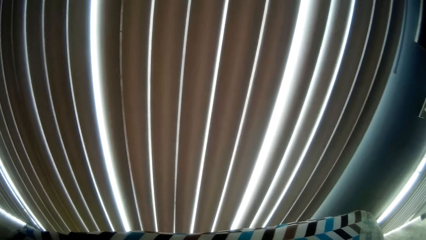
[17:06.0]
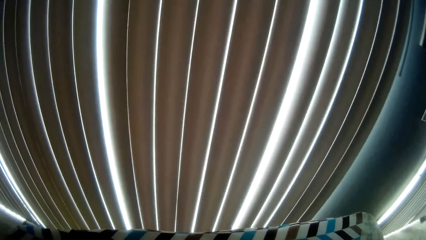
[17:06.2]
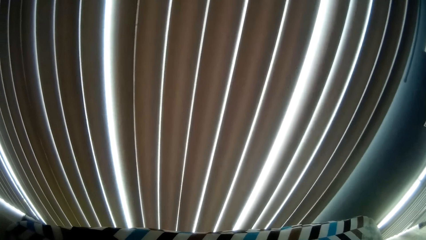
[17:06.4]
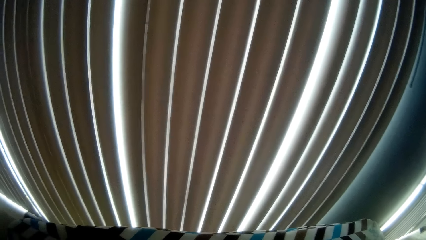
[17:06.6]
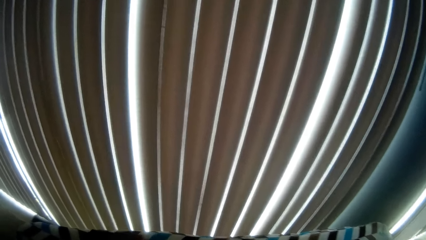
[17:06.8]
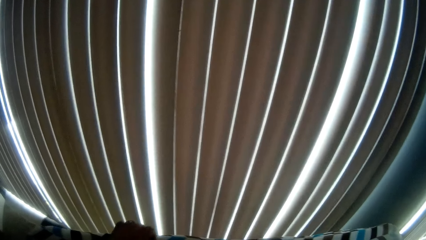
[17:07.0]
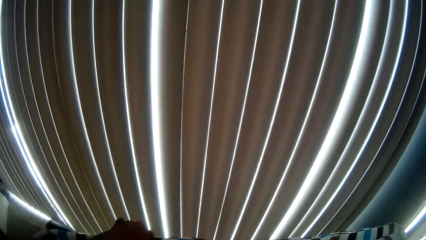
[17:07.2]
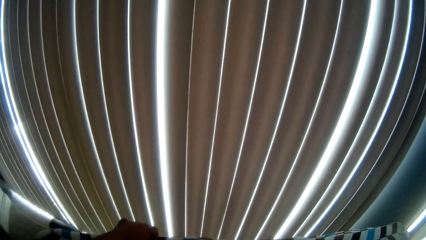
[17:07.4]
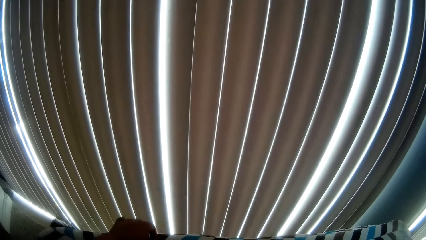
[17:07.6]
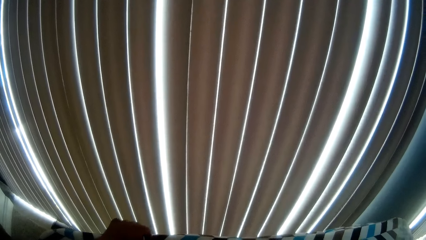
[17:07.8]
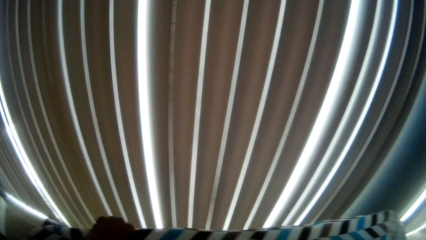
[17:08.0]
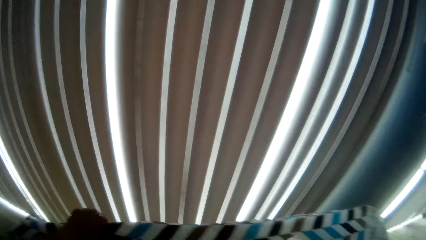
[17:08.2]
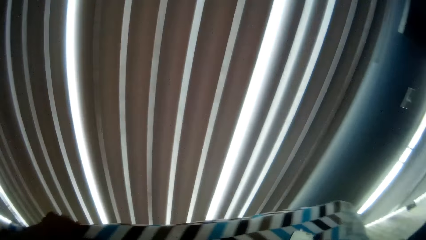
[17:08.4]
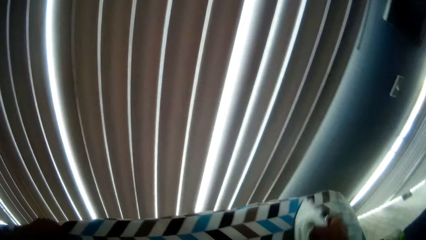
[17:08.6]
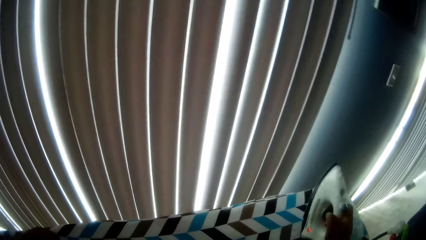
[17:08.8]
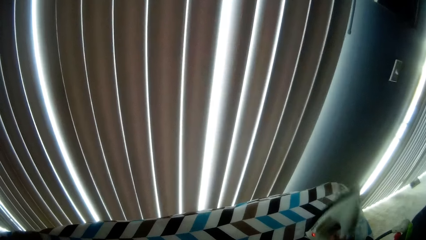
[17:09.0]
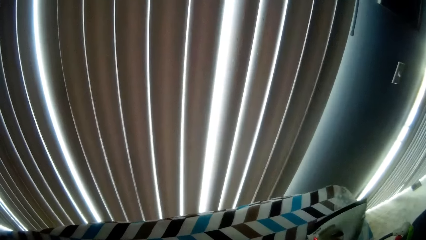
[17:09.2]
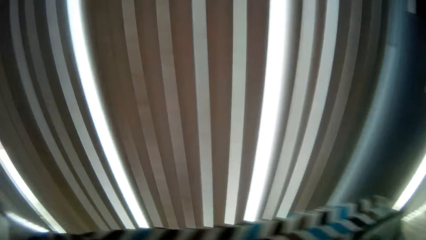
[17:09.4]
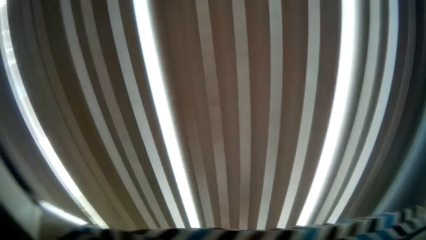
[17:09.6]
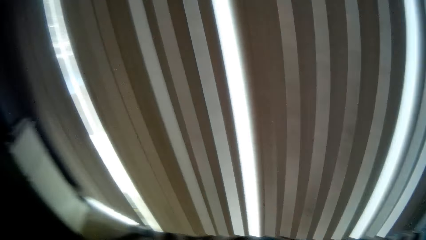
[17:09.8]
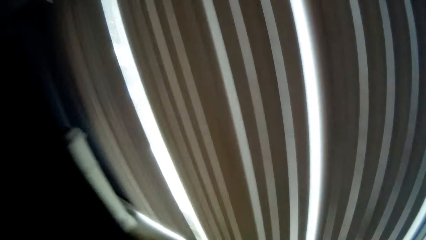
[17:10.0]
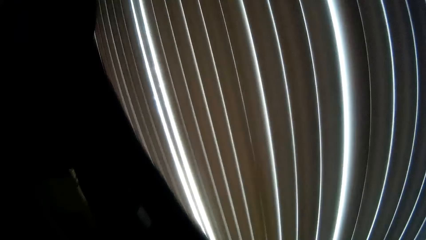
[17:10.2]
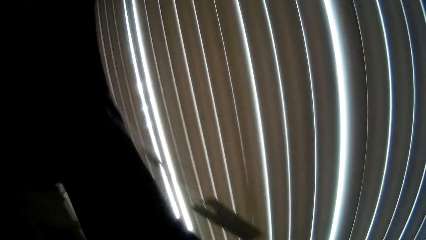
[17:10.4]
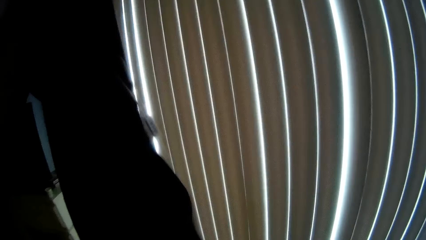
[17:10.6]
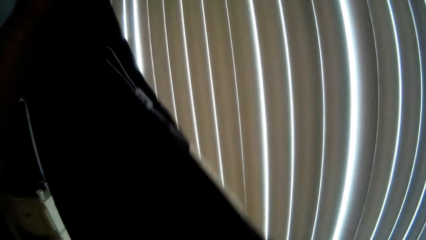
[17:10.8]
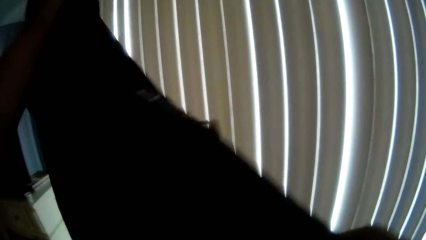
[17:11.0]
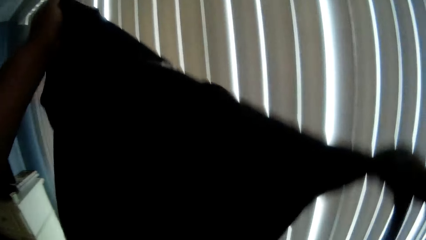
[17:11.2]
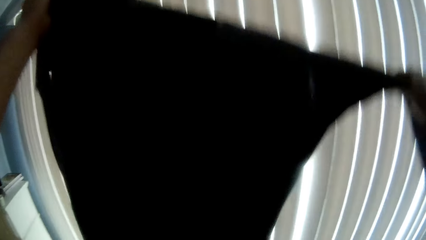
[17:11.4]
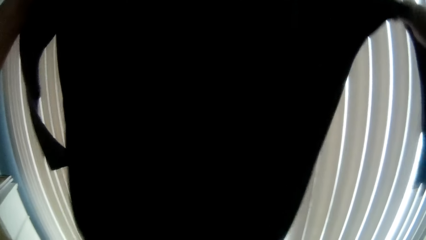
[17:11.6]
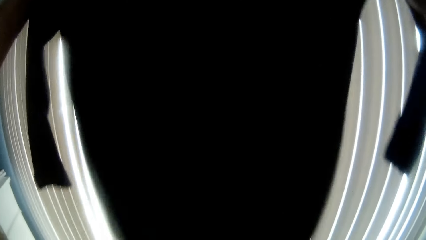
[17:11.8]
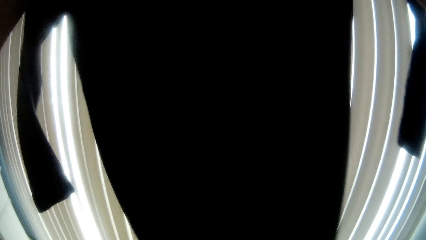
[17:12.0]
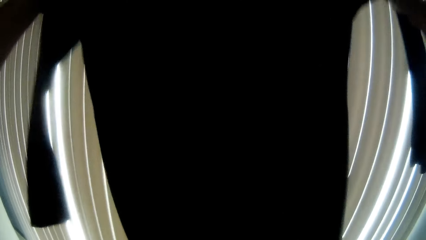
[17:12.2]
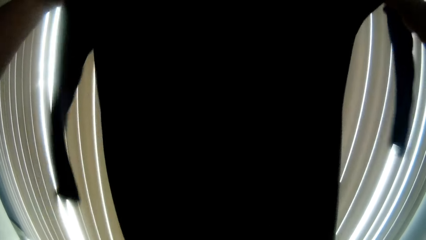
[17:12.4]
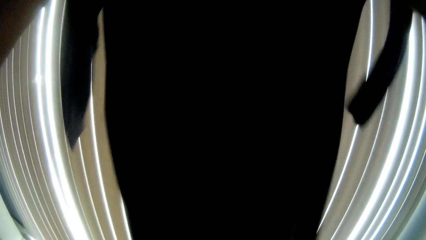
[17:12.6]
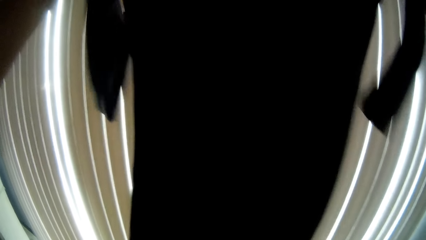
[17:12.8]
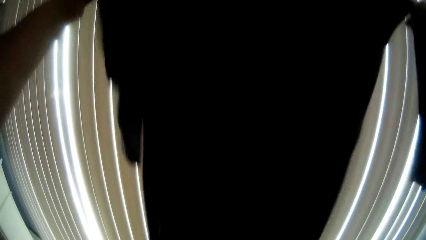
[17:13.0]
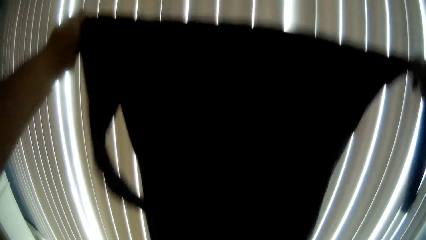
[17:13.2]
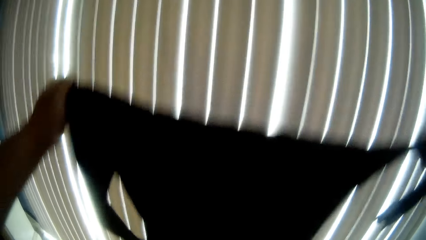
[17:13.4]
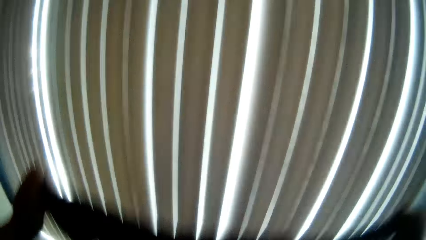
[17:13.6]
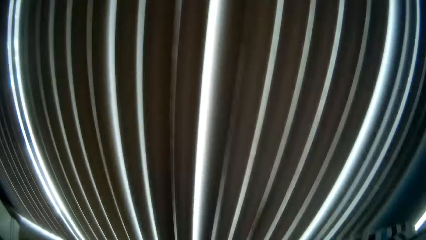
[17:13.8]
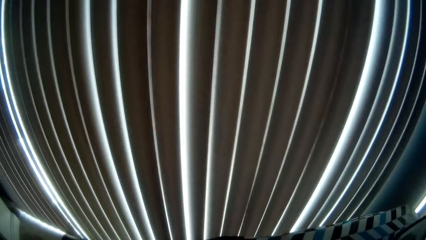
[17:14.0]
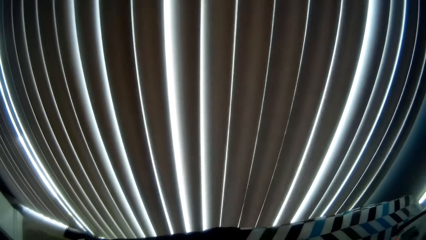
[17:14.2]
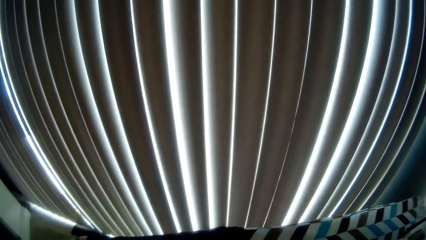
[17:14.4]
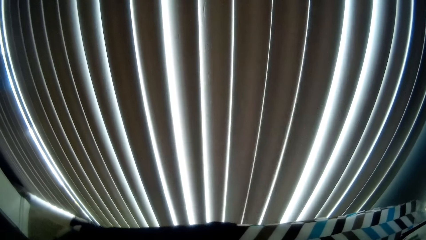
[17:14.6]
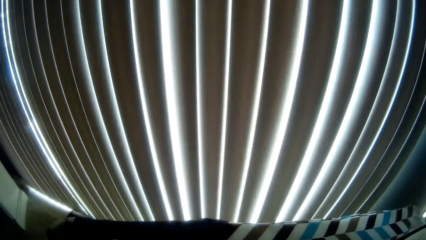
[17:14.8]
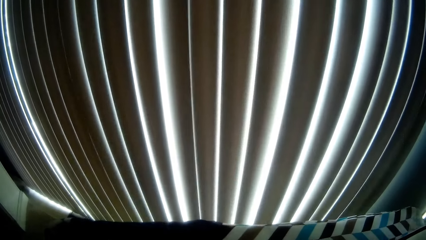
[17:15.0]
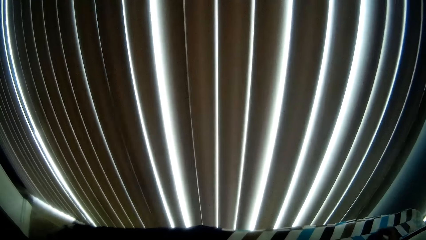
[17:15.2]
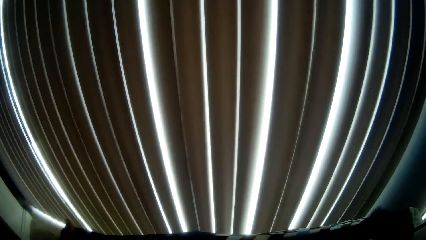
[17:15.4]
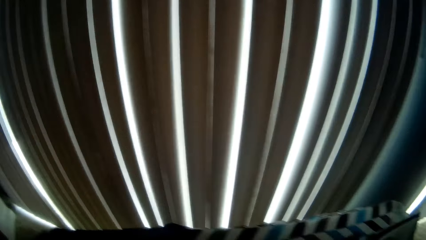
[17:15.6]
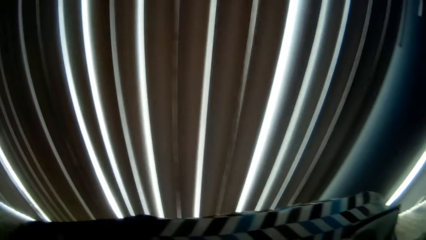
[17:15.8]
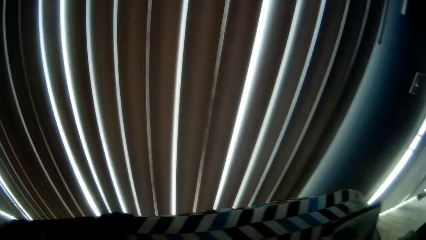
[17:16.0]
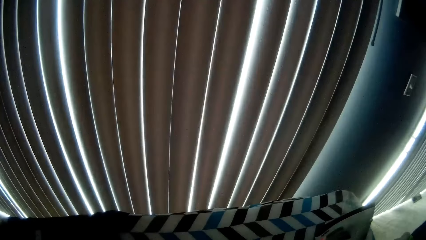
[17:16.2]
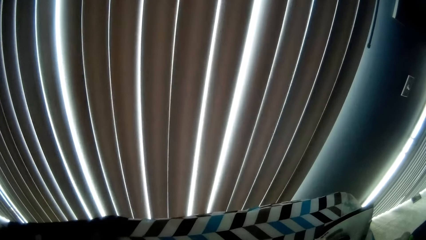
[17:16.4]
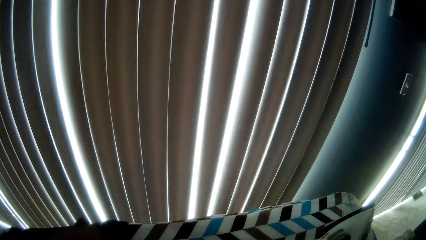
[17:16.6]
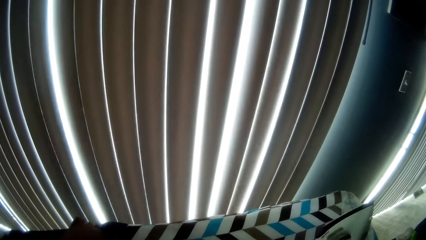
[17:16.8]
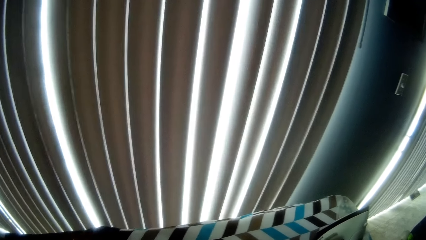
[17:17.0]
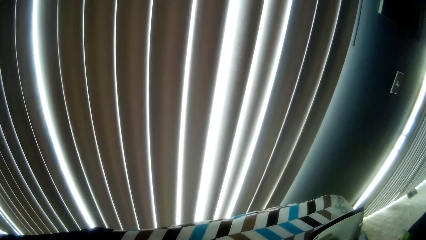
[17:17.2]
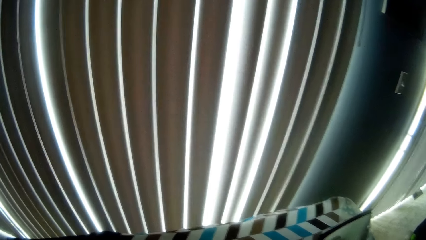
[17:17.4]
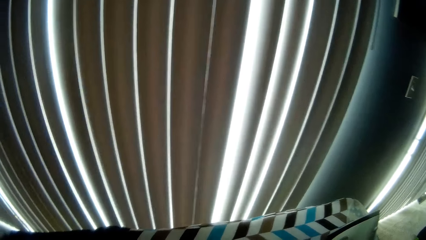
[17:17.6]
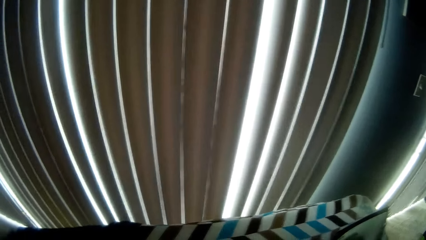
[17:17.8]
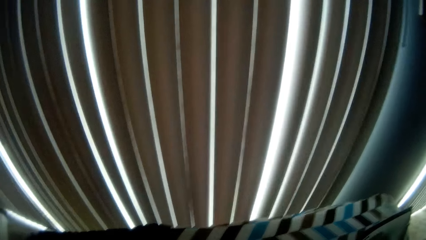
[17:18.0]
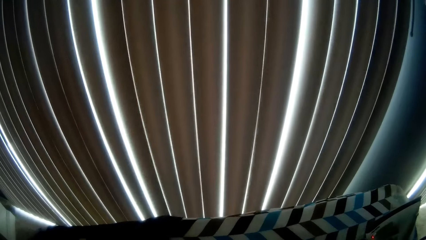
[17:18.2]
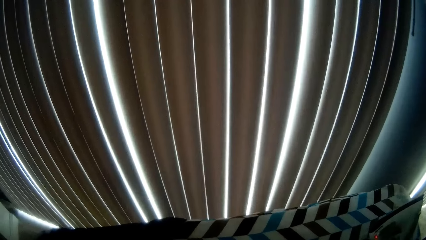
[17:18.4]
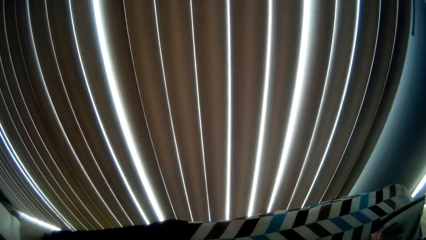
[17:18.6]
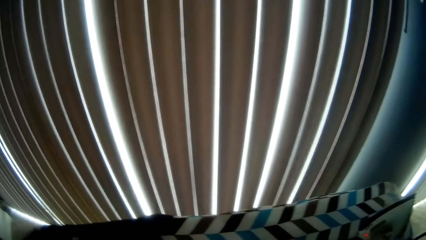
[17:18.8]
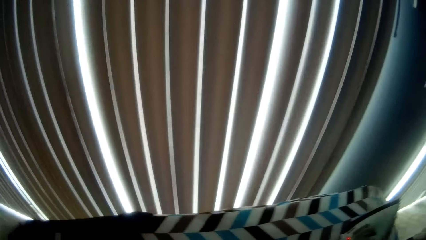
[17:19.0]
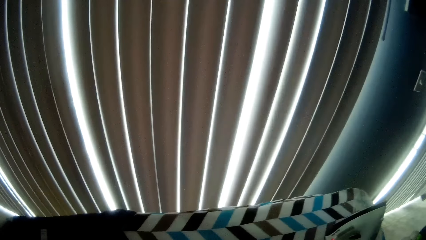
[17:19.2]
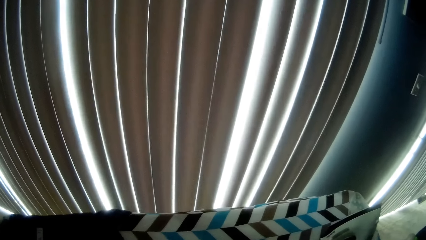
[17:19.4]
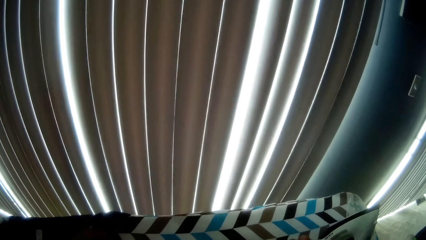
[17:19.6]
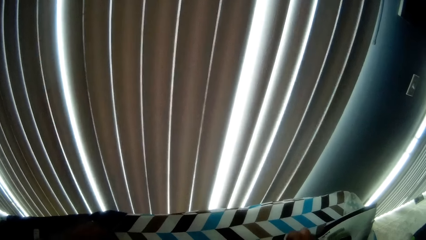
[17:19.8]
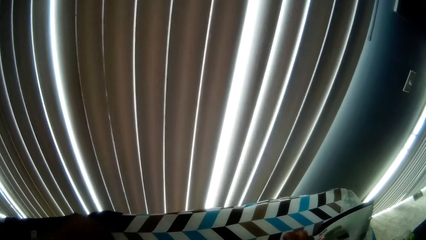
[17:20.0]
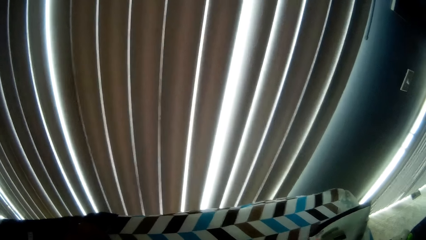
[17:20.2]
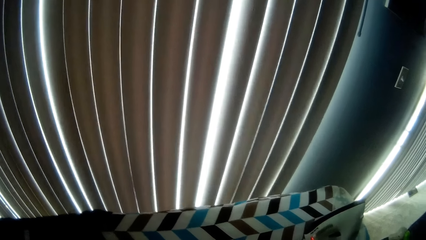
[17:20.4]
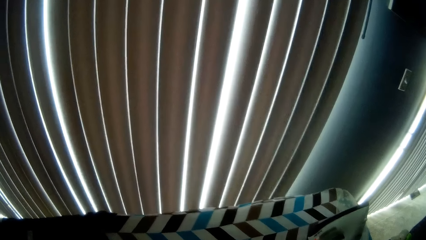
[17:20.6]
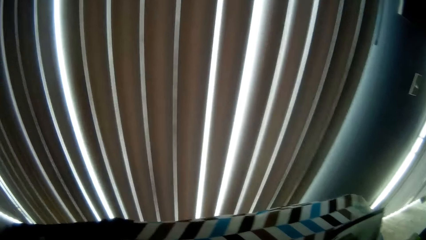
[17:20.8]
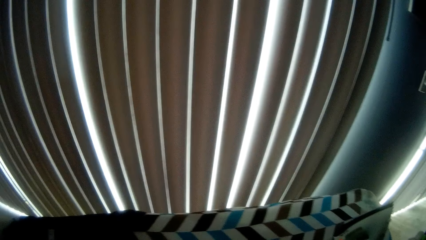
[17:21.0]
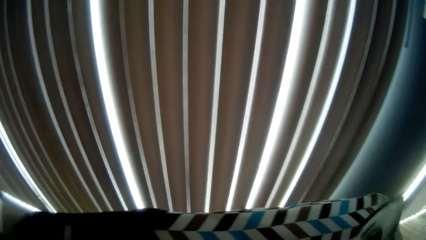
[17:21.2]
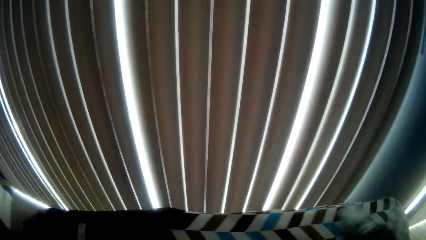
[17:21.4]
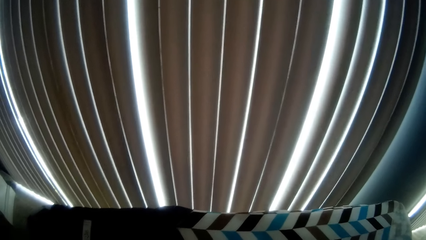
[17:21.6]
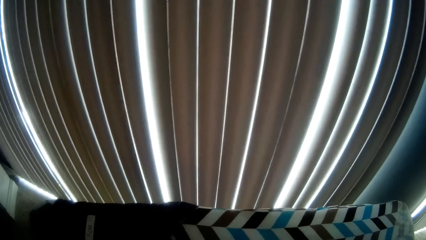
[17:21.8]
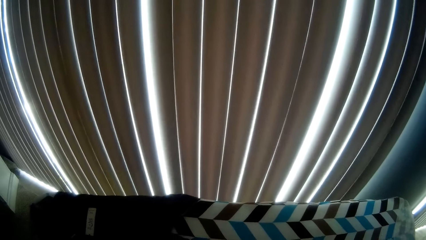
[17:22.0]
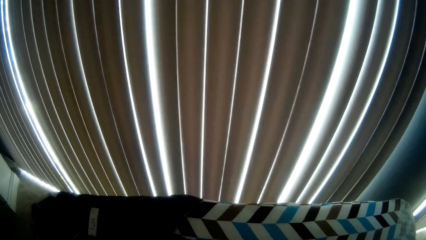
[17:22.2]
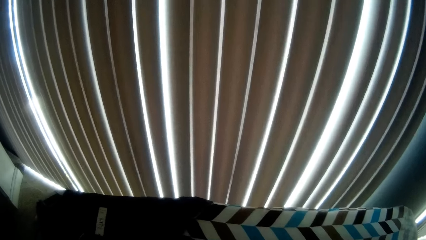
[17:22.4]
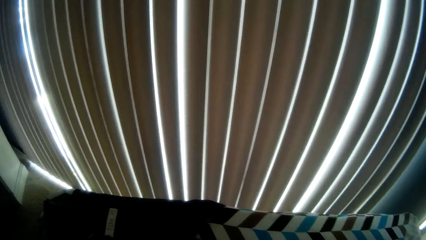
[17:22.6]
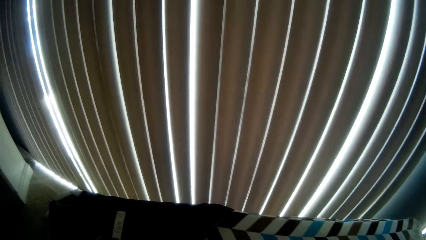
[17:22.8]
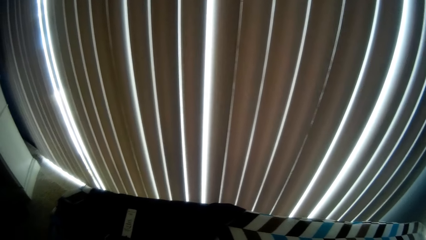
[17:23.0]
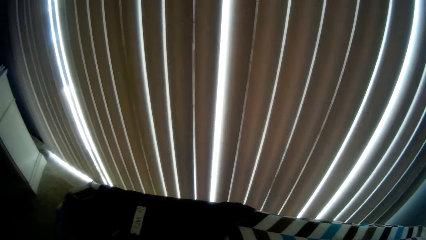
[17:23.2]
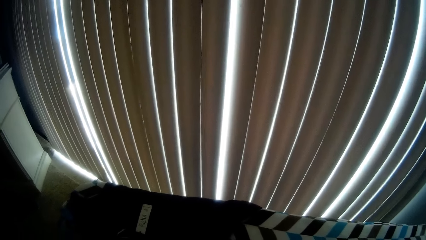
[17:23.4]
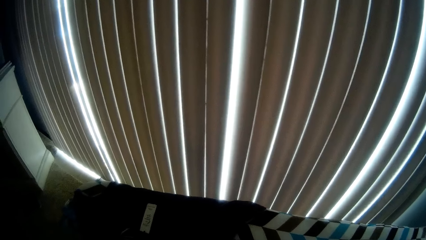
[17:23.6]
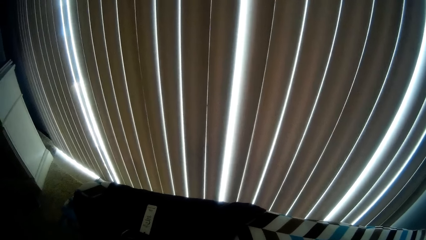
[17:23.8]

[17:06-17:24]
The camera wearer adjusts the shirt. He drops the iron on the ironing board with his right hand. He stops ironing. He adjusts the shirt with both hands. He talks. He examines the shirt. He puts the shirt down. He positions the shirt on the ironing board. He adjusts the shirt with his right hand. He adjusts the shirt with his left hand. He talks. He adjusts the shirt with his right hand. He picks up the iron with his right hand.
